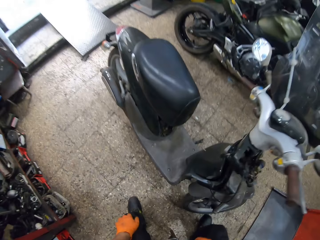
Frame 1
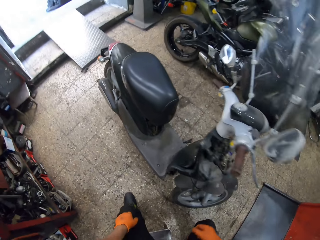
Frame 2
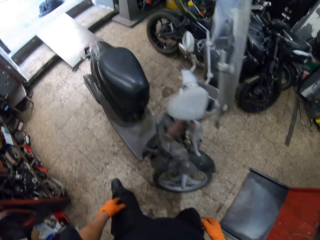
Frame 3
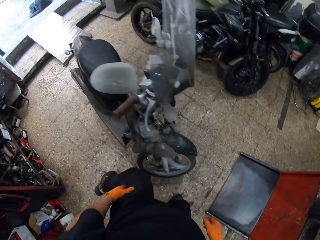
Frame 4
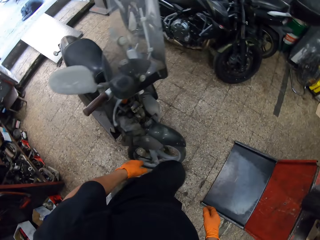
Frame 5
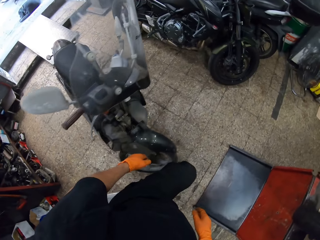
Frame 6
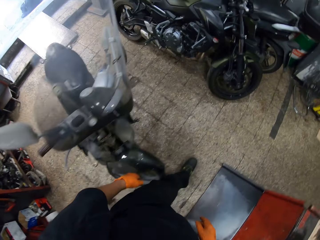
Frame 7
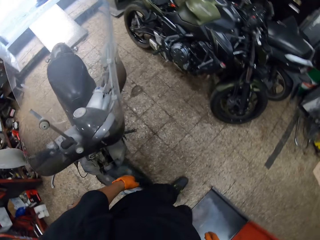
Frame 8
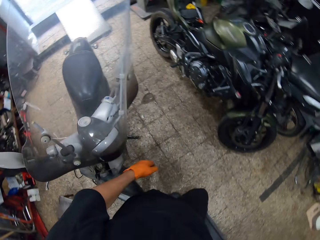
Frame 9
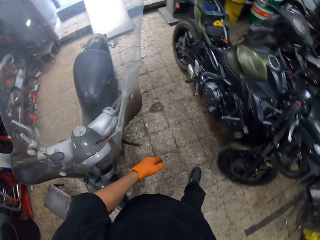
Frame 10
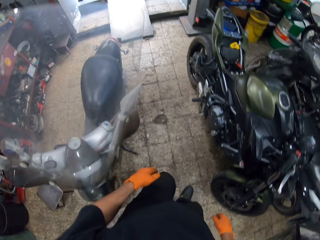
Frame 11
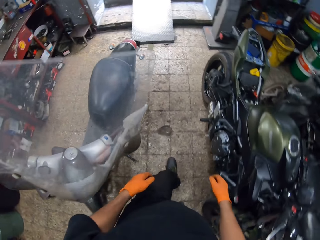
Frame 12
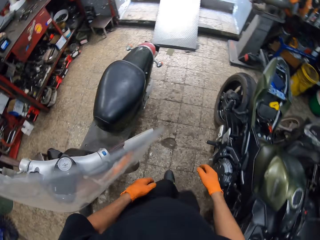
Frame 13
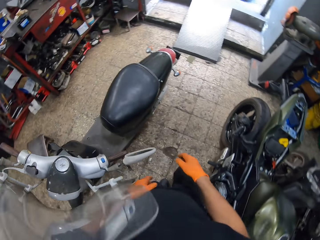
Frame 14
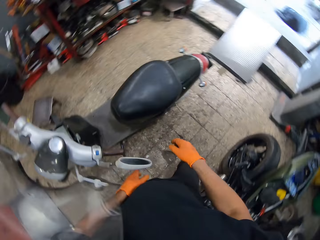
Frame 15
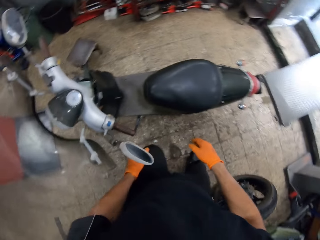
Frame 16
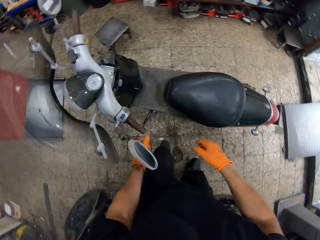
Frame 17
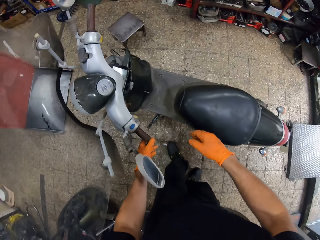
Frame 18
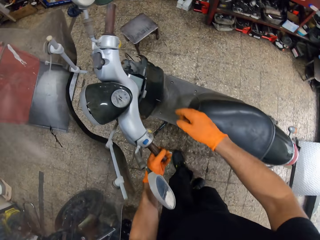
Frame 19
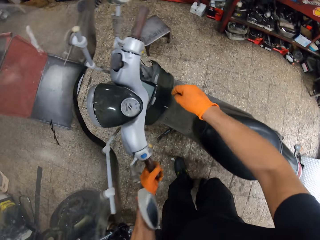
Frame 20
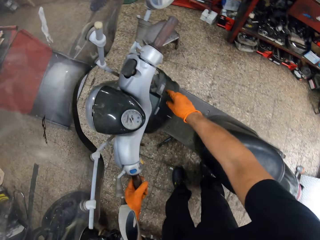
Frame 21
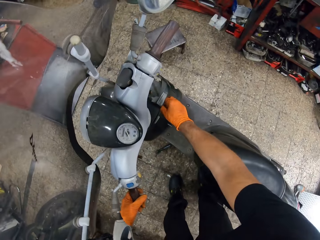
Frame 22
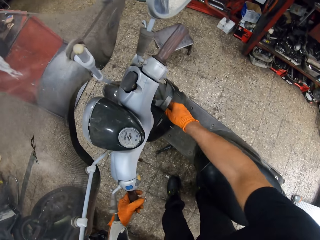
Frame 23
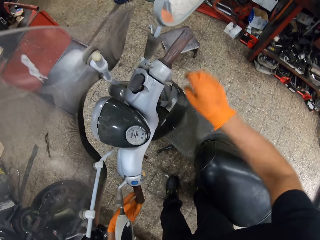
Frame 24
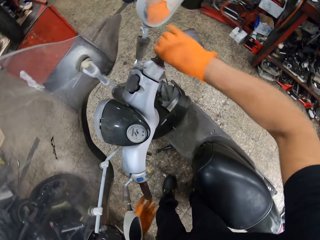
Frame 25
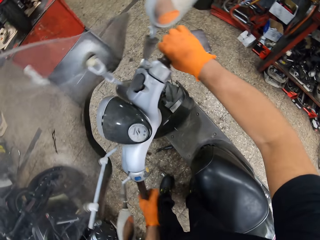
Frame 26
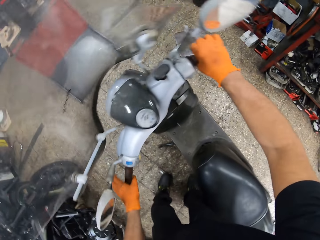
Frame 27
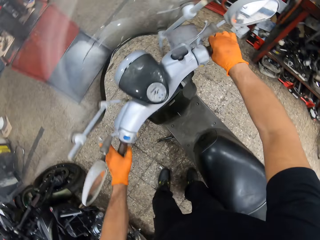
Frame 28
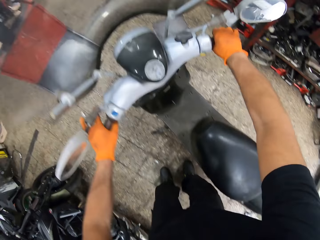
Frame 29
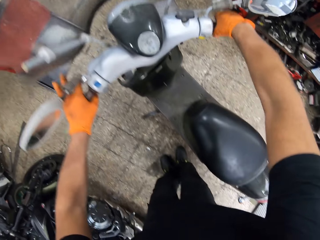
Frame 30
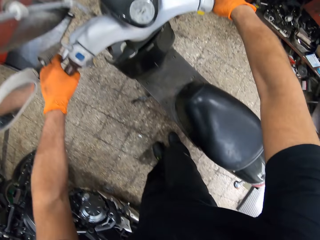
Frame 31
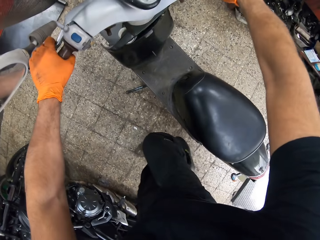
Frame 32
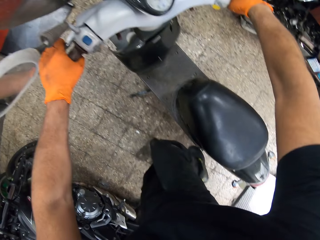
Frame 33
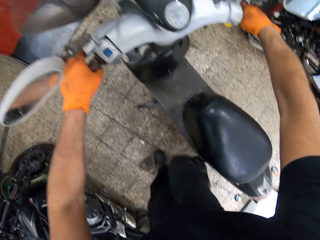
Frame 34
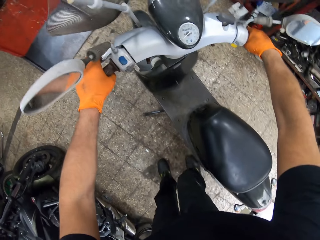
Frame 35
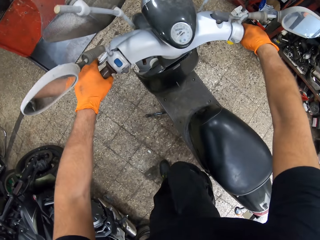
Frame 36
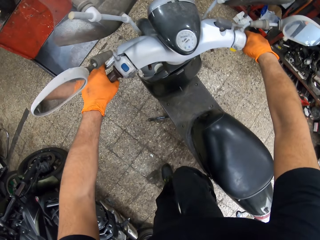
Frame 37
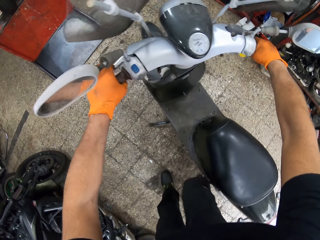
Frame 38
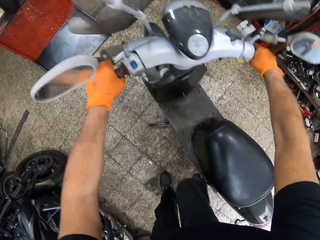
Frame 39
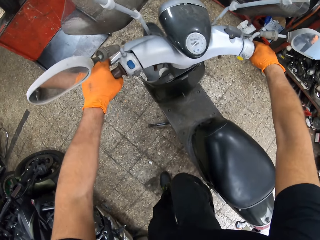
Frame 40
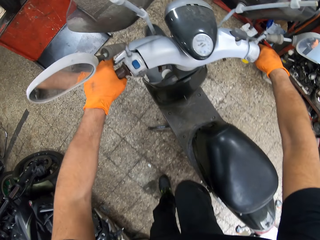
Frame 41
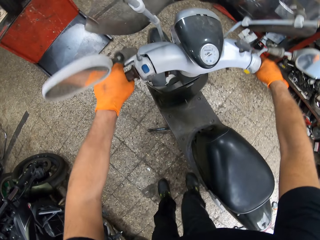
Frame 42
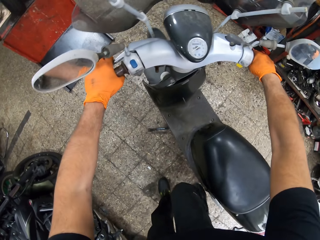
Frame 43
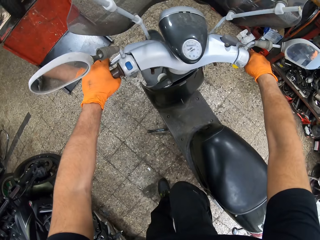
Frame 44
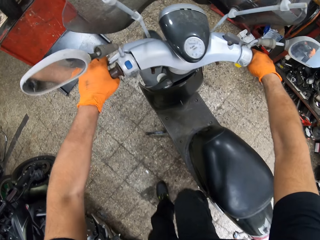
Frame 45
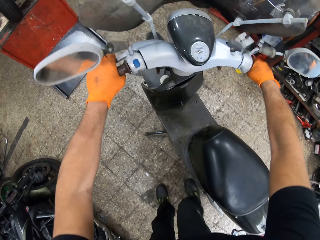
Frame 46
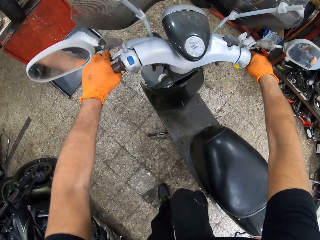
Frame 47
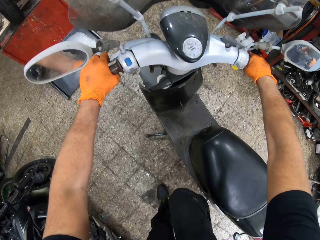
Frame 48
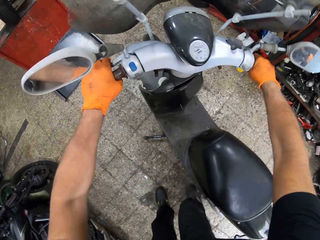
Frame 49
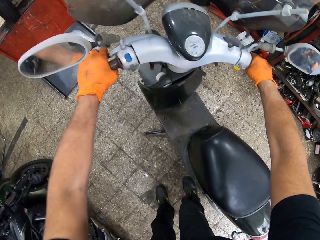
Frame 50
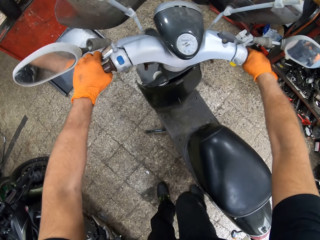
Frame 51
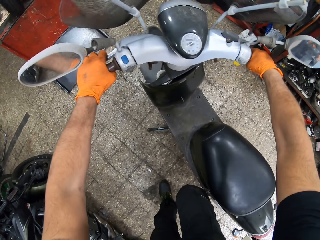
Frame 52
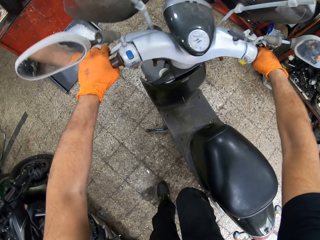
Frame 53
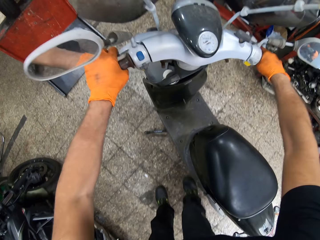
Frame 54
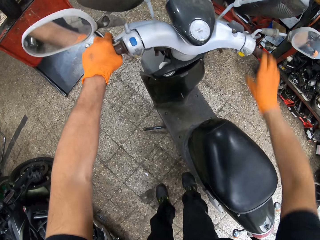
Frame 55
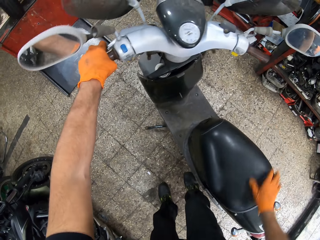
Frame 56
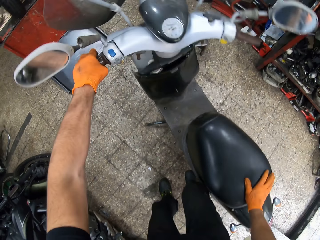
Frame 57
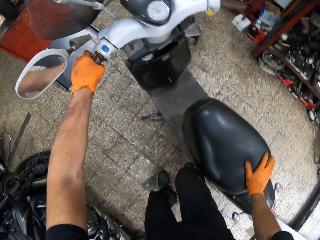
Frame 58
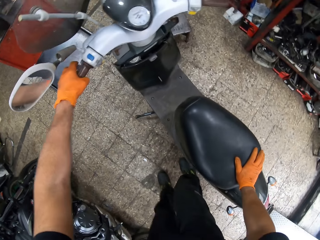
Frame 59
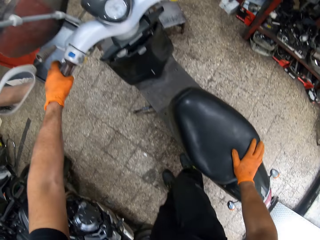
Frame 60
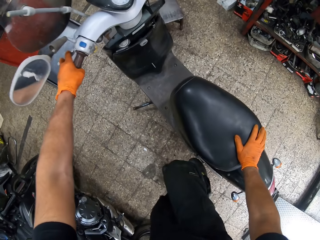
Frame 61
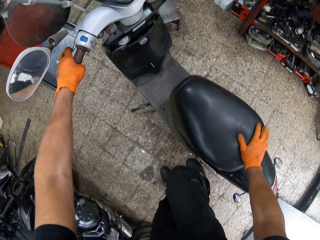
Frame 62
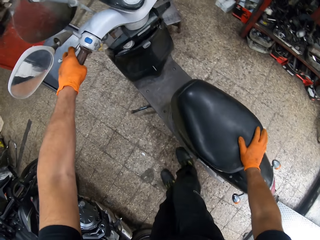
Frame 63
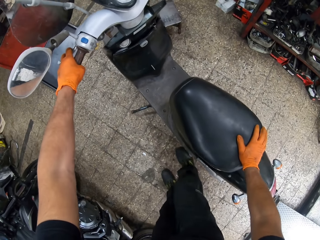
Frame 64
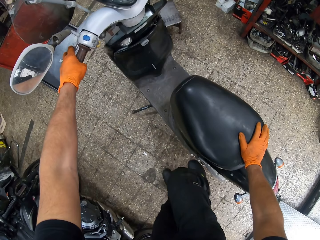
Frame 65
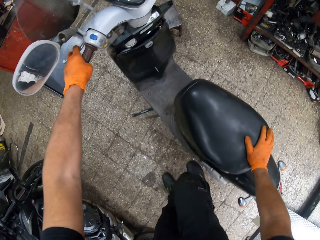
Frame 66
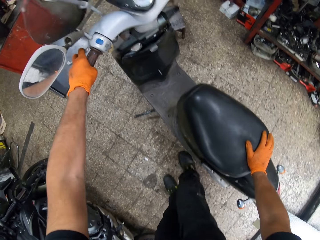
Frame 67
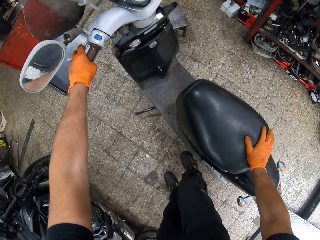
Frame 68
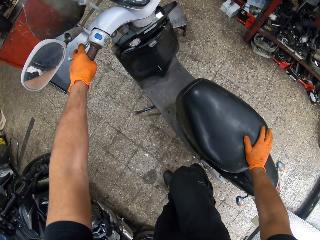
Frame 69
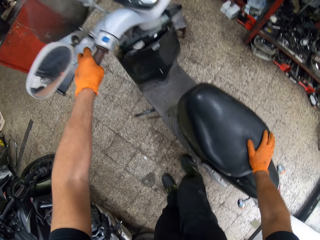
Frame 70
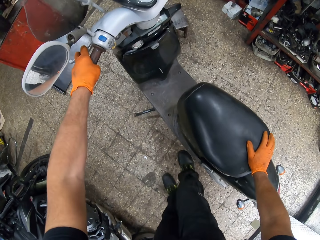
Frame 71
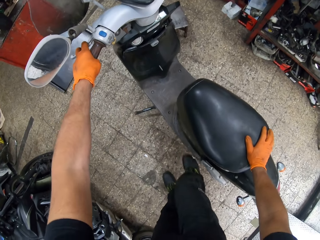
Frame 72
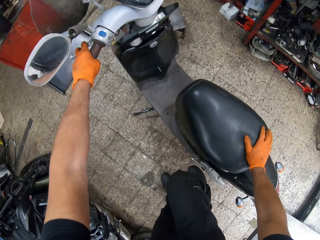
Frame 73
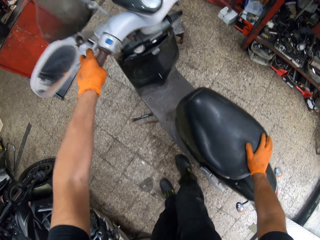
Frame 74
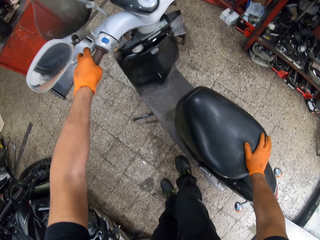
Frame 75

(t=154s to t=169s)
The camera wearer walks. He holds the motorcycle's throttle with his left hand. He holds the key with his right hand. He holds the motorcycle's throttle with his right hand. He turns the motorcycle. He puts the hands on the motorbike steering wheel. He moves the motorcycle's kick start with his right foot. He ignites the motorbike. He puts his right hand on the motorcycle's seat.

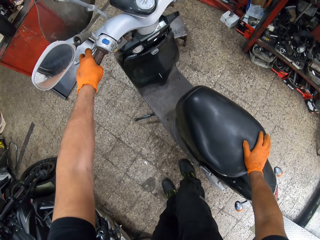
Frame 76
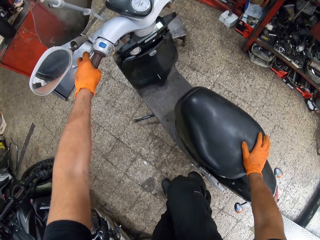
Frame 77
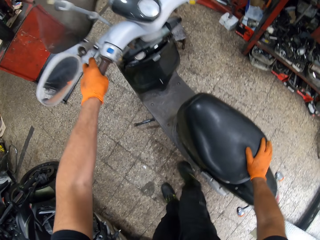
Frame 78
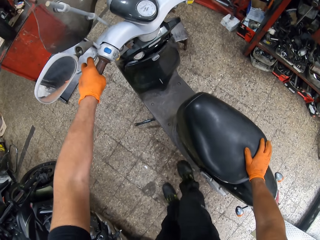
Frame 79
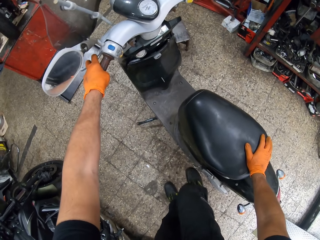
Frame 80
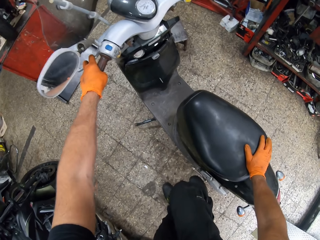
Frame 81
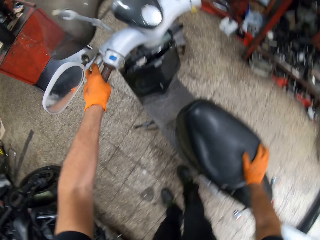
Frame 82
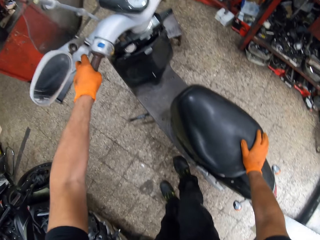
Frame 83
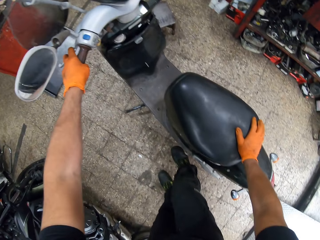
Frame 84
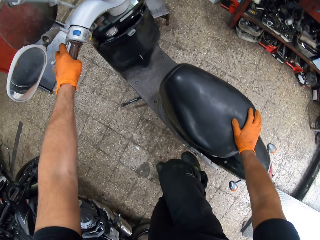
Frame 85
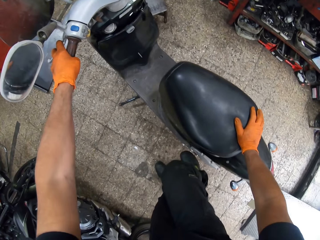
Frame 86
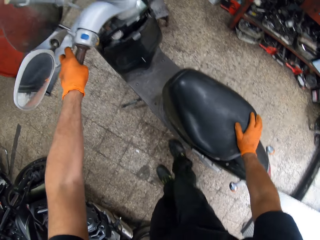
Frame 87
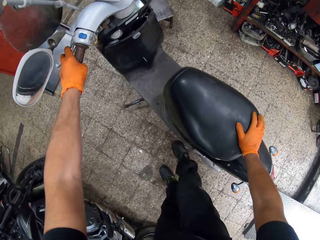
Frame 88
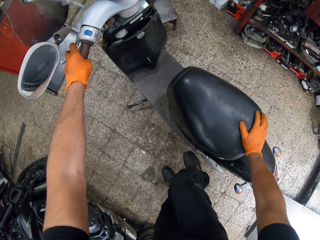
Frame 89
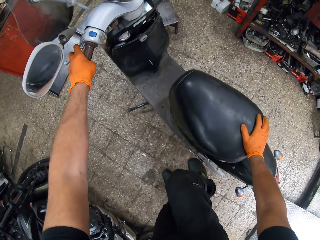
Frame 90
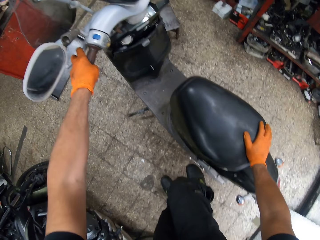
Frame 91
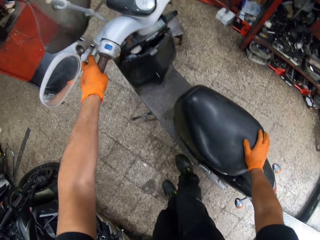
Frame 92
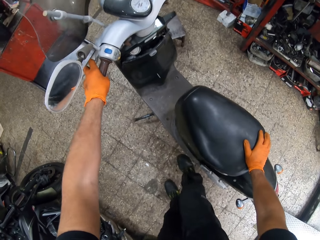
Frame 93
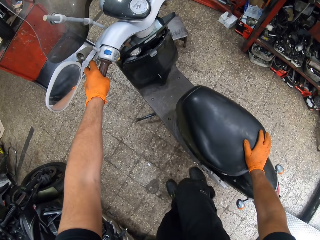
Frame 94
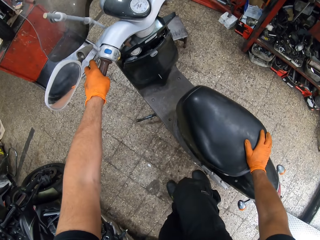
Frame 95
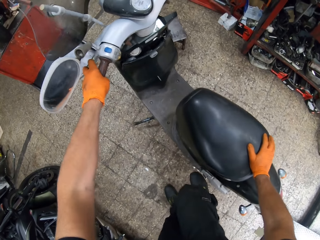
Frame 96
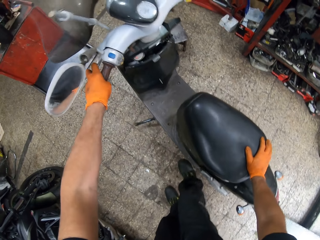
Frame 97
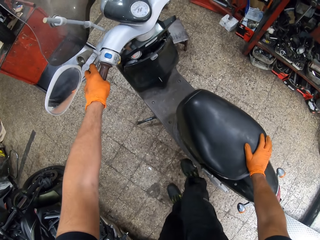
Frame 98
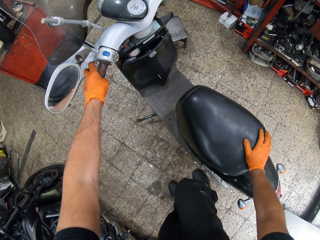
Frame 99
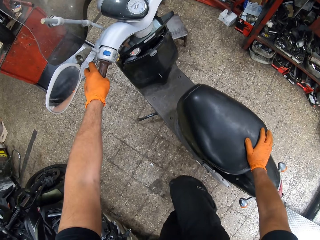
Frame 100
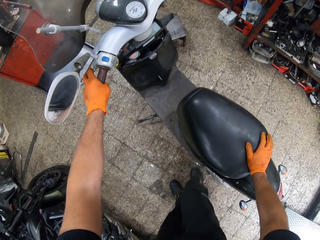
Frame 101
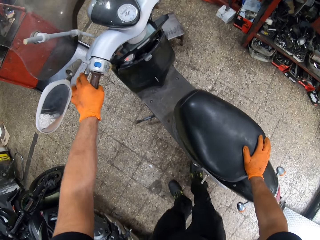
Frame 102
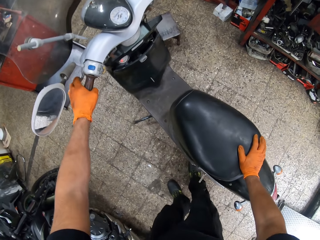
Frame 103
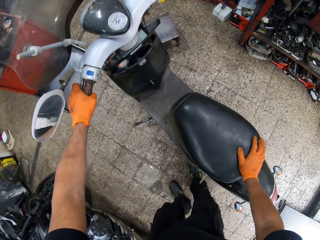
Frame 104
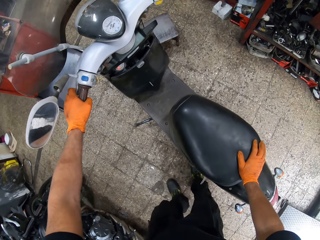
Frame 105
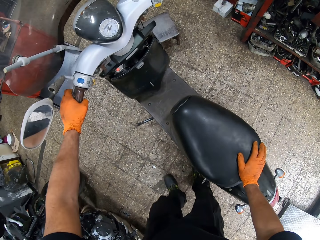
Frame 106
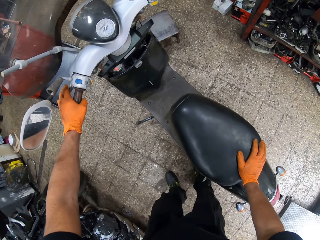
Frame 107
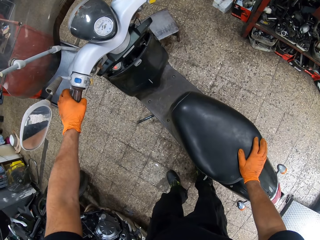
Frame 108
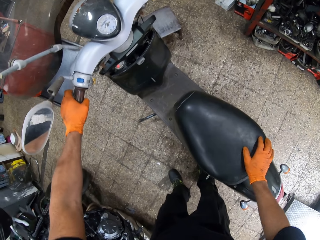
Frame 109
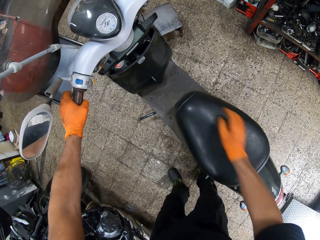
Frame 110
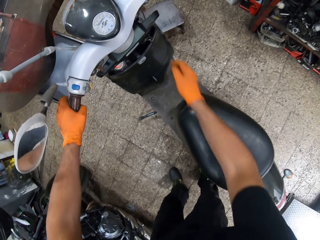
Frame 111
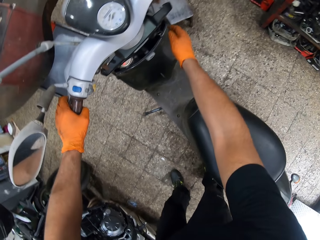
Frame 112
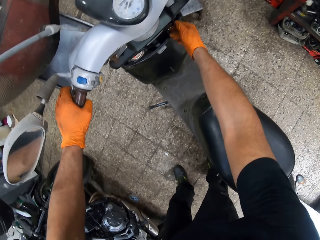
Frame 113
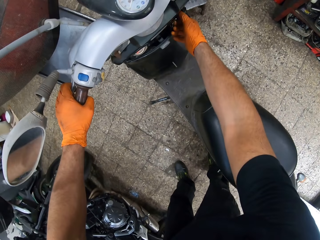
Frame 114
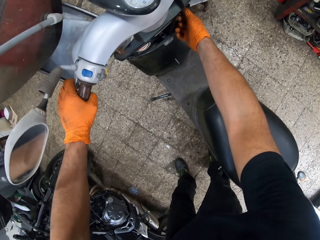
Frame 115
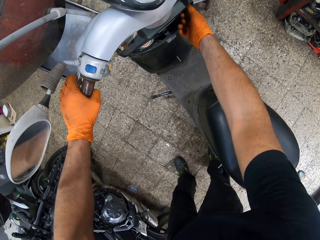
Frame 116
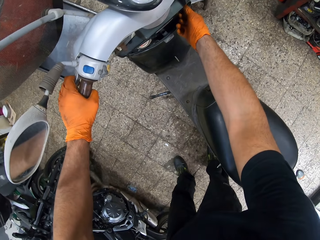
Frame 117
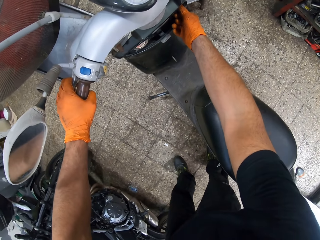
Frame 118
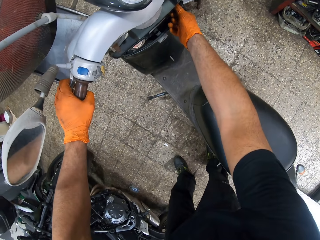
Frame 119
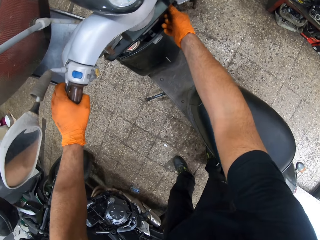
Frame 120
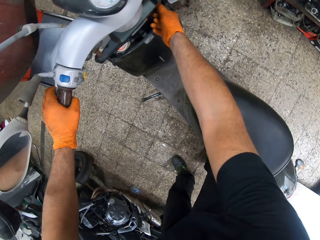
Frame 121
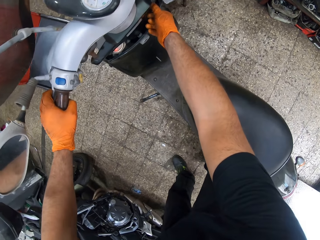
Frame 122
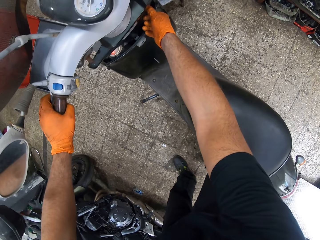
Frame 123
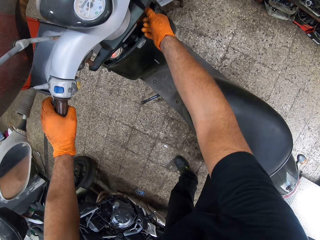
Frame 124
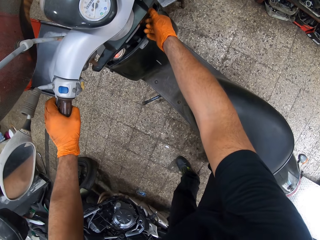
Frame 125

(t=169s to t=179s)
The camera wearer puts his right foot on the ground. He holds the key with his right hand. He turns the keys in the motorbike.
